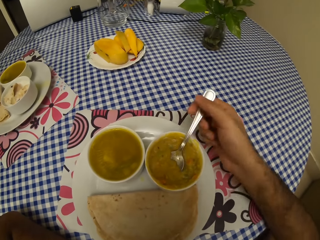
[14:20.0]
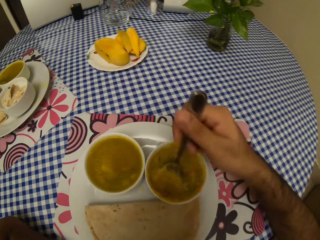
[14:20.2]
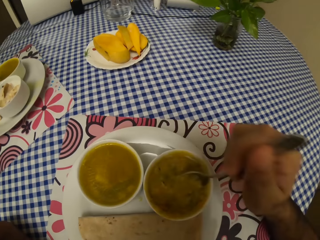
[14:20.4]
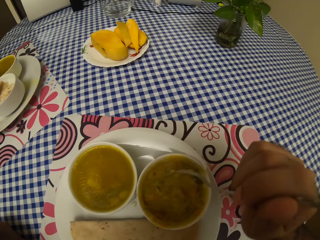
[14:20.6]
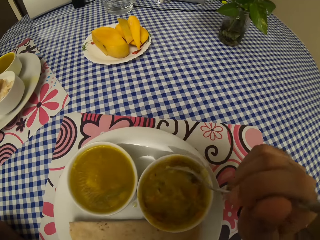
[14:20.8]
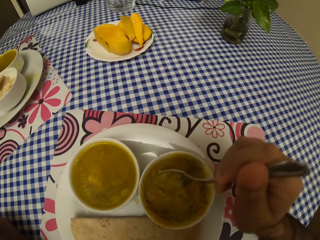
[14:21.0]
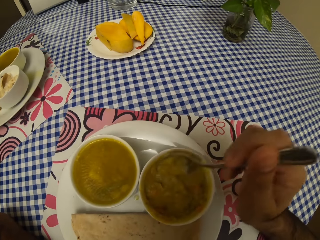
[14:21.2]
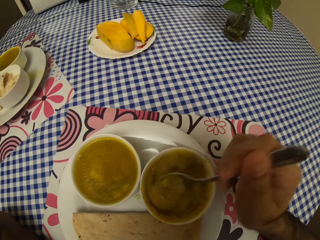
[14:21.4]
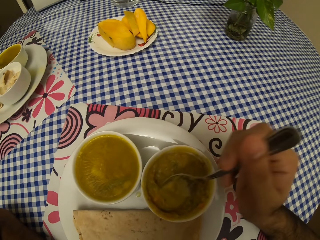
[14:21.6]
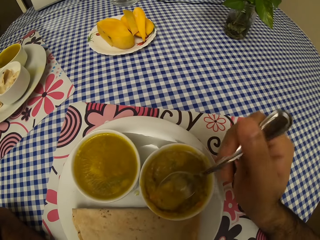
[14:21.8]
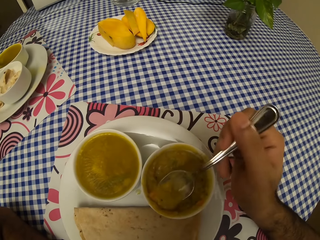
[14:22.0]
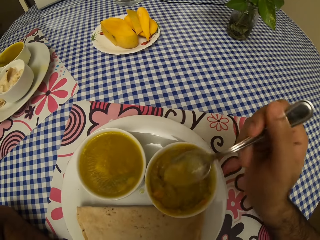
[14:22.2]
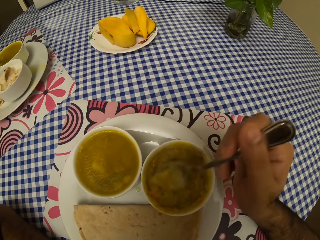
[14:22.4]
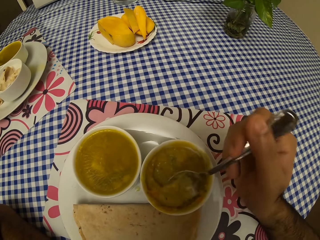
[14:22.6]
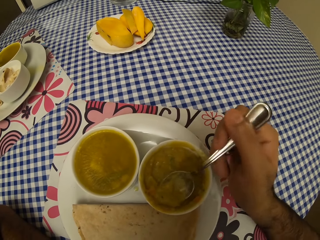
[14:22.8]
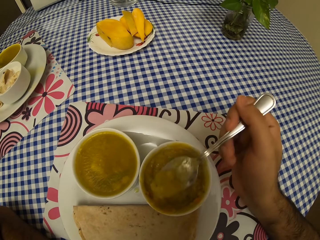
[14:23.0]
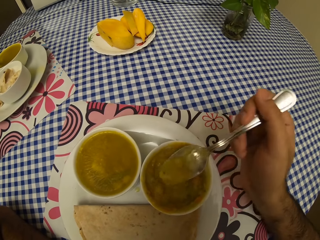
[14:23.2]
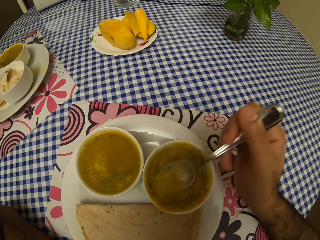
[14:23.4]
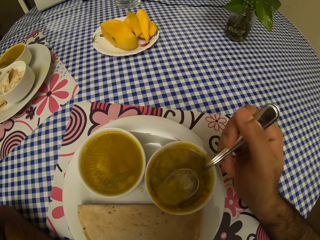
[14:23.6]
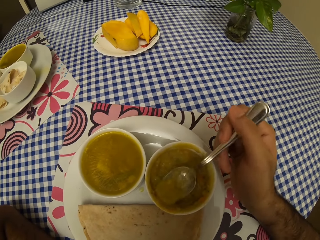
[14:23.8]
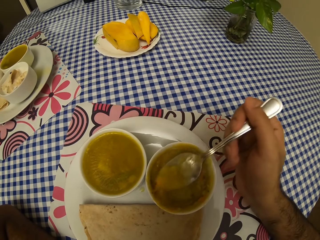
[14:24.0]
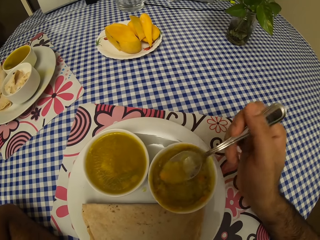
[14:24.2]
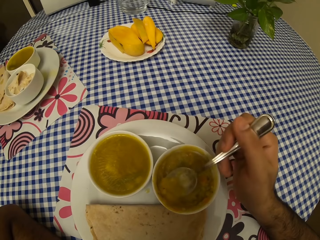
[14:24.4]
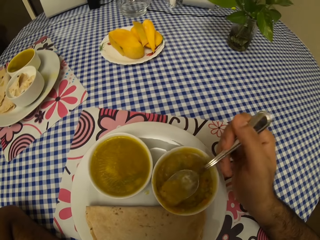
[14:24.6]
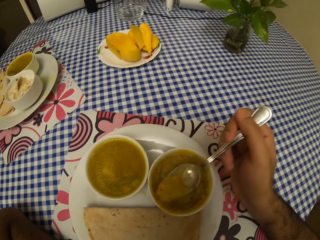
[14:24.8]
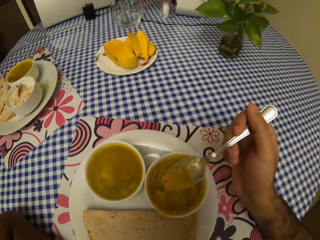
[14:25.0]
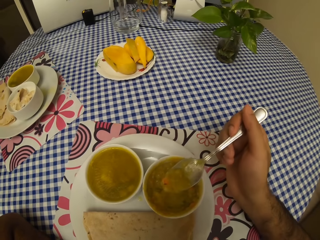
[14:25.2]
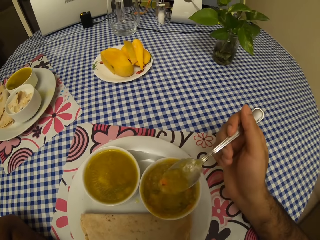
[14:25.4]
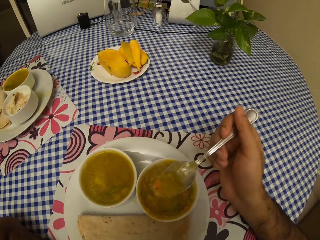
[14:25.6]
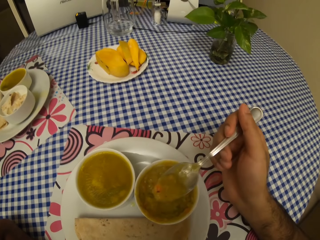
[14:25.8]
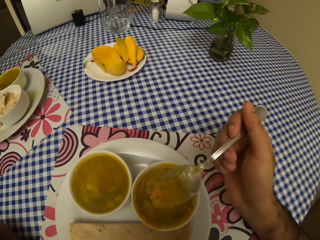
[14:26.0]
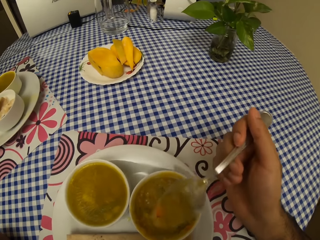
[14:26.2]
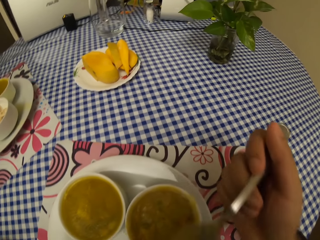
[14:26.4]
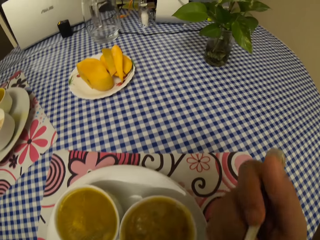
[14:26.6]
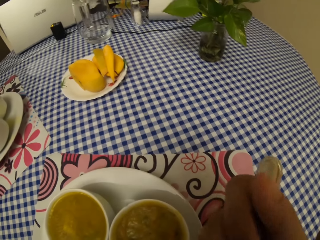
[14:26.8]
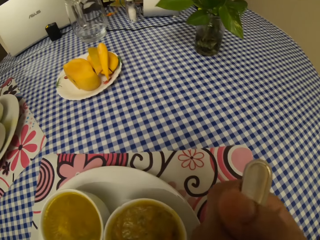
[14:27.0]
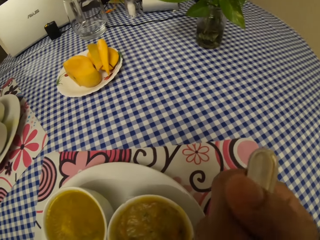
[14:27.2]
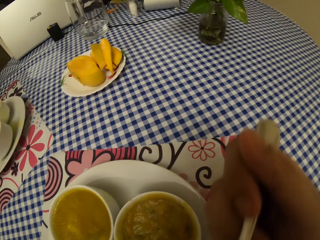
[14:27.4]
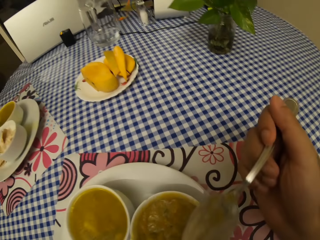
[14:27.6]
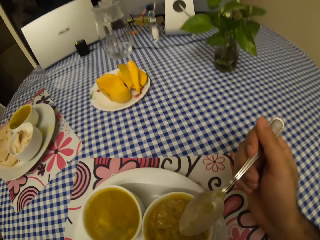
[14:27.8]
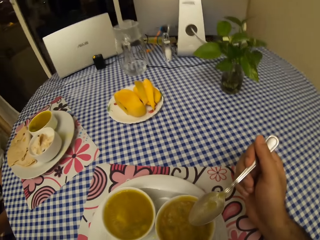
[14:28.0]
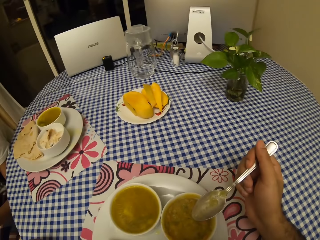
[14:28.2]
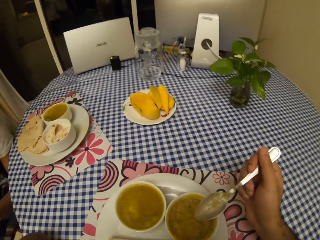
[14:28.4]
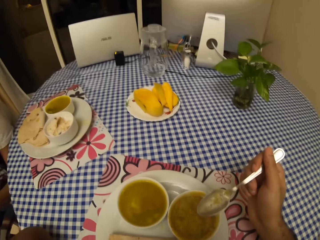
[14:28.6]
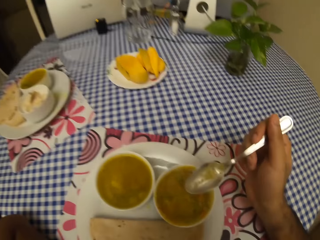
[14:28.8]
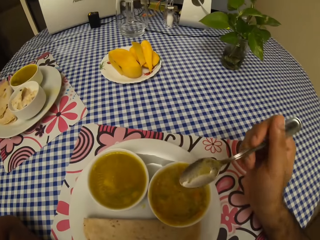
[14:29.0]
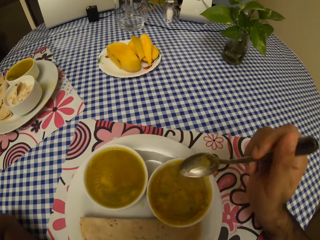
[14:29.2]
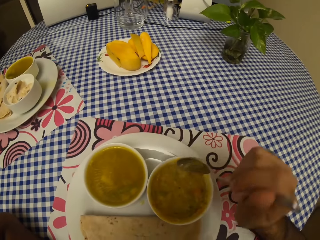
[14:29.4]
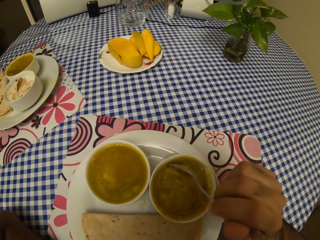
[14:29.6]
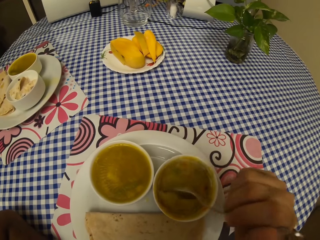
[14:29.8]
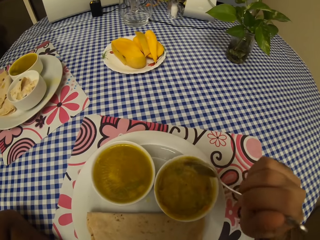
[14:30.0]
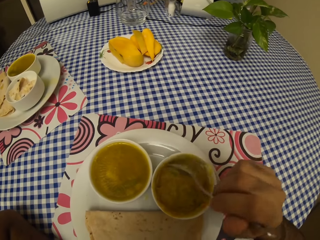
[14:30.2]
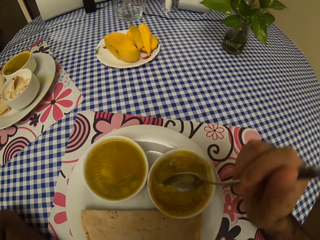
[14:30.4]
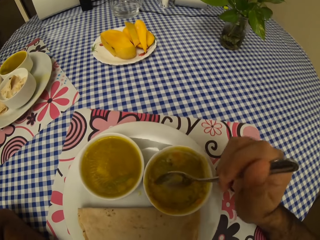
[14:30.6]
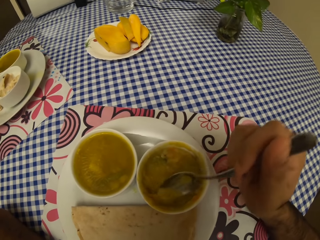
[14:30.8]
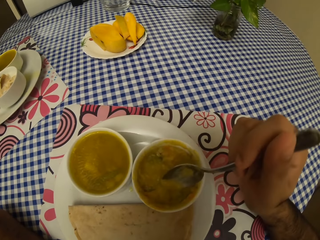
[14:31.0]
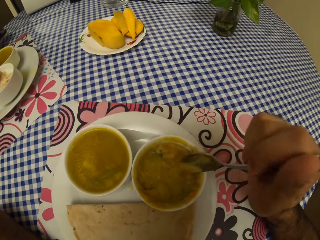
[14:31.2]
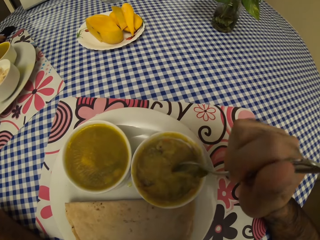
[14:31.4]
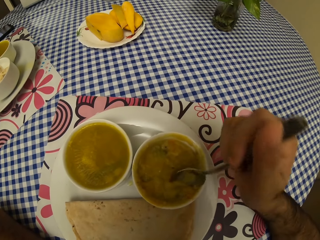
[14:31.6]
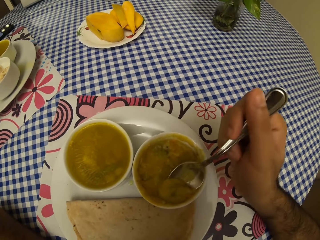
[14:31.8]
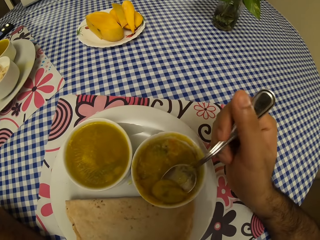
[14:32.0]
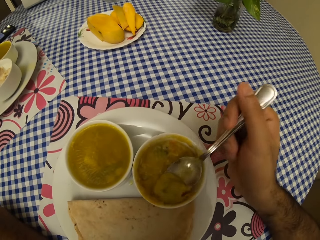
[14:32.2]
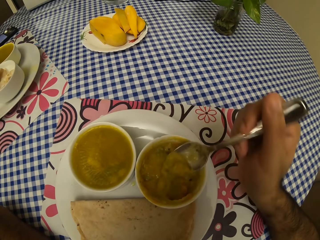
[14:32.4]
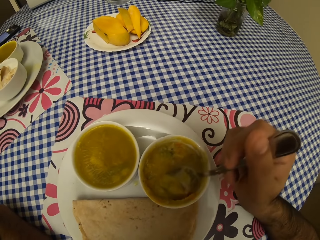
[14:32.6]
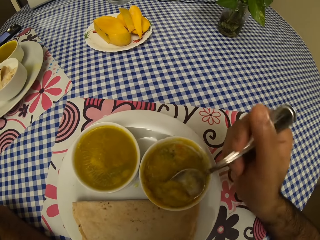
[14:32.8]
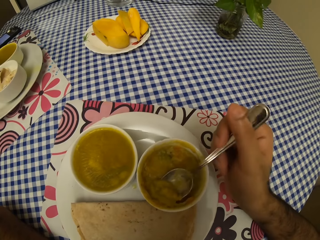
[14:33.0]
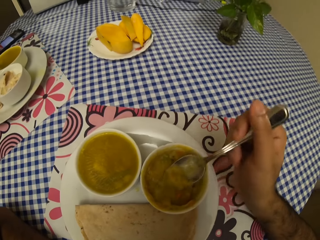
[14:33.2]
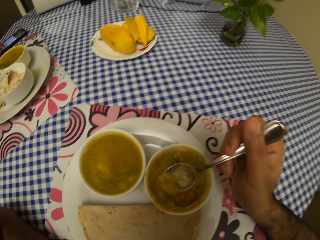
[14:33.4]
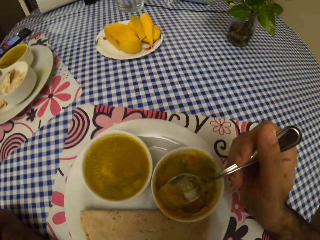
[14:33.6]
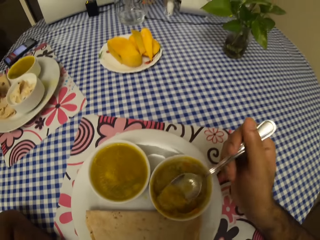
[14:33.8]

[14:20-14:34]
The camera wearer holds the spoon. They eat food. They scoop food from the bowl. They eat with the spoon. They scoop food from the bowl.

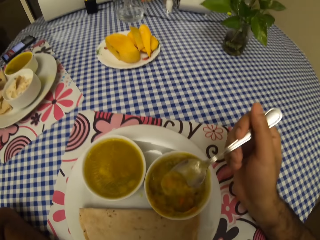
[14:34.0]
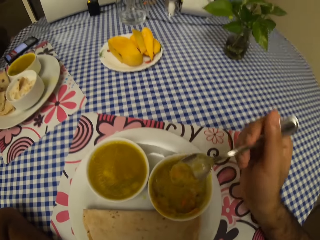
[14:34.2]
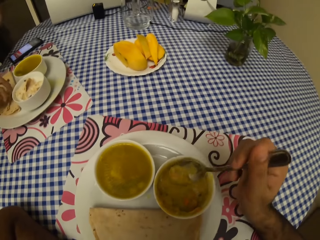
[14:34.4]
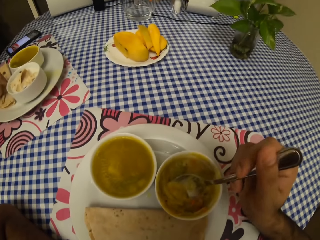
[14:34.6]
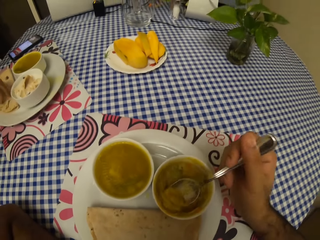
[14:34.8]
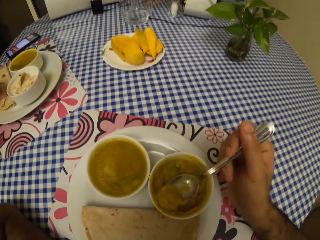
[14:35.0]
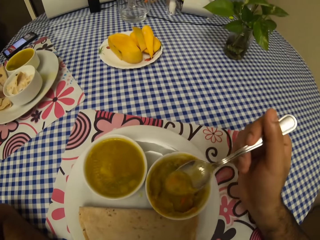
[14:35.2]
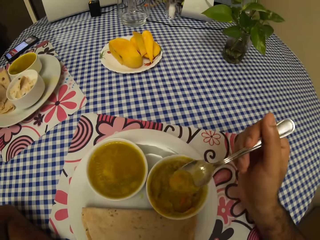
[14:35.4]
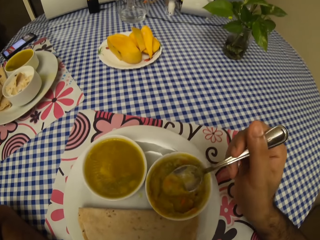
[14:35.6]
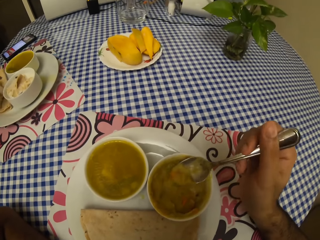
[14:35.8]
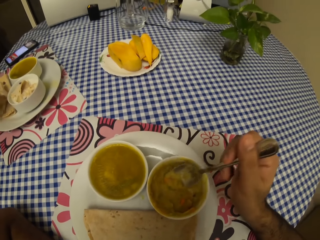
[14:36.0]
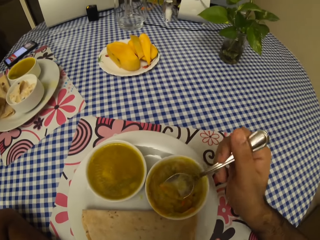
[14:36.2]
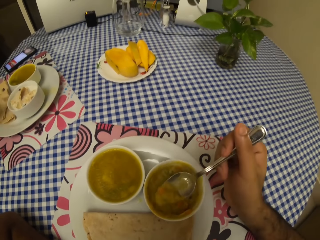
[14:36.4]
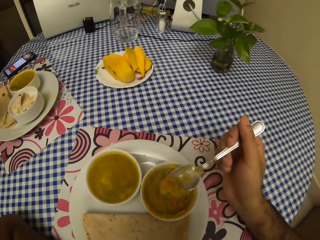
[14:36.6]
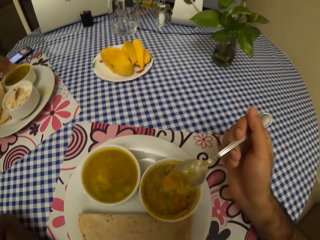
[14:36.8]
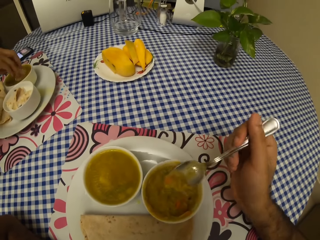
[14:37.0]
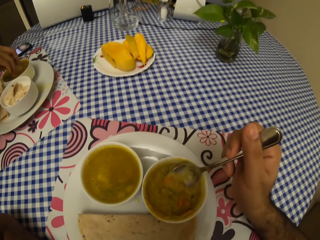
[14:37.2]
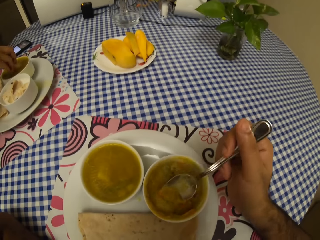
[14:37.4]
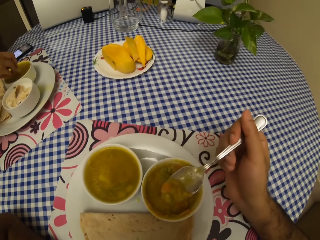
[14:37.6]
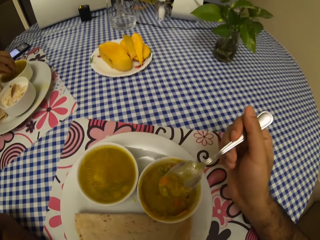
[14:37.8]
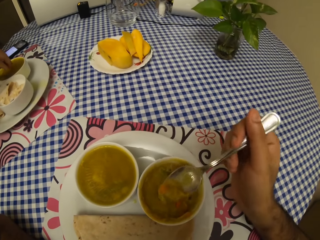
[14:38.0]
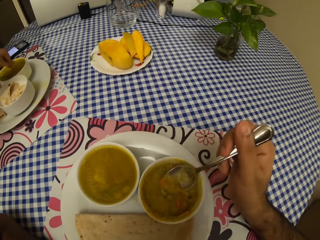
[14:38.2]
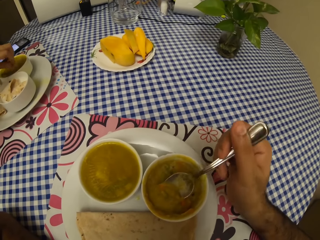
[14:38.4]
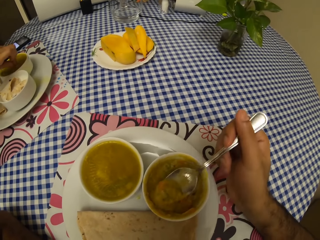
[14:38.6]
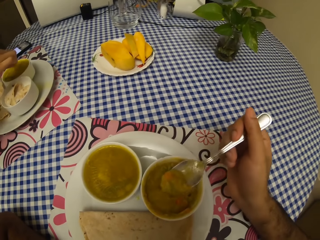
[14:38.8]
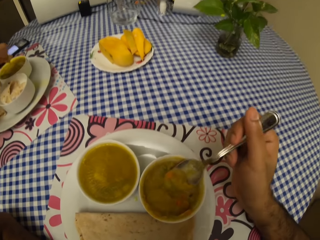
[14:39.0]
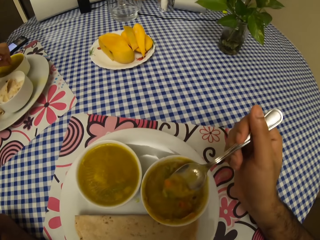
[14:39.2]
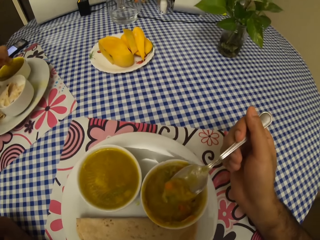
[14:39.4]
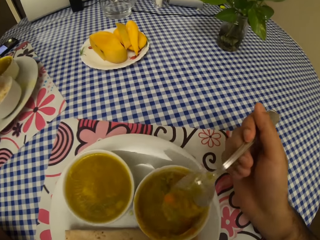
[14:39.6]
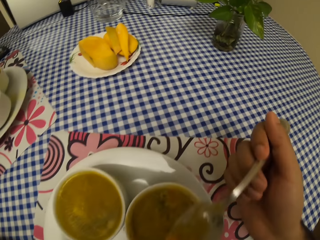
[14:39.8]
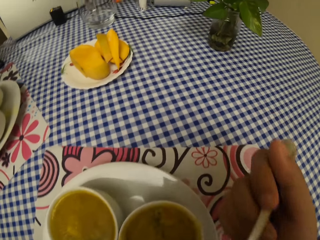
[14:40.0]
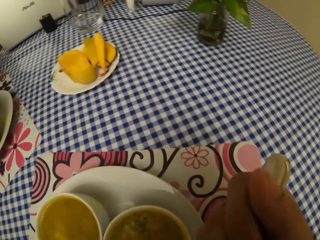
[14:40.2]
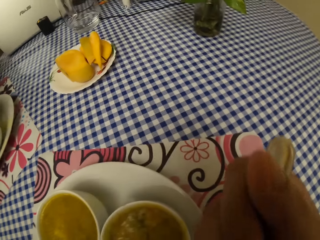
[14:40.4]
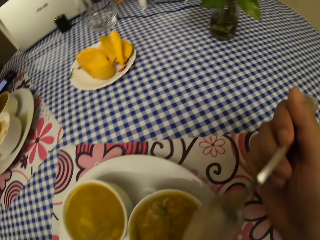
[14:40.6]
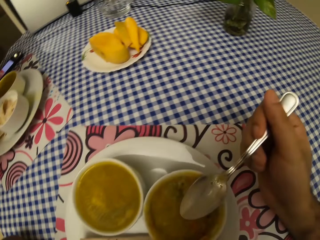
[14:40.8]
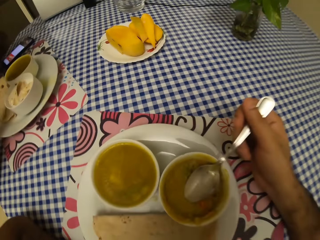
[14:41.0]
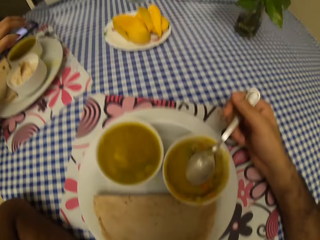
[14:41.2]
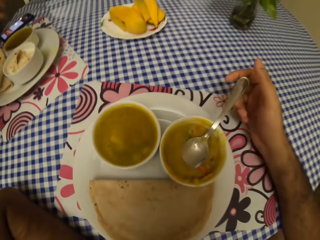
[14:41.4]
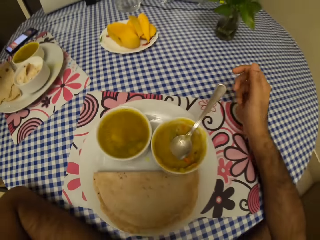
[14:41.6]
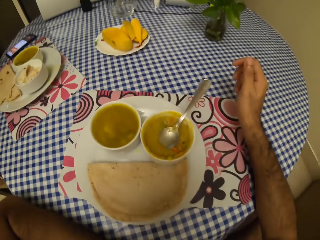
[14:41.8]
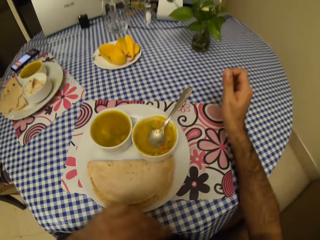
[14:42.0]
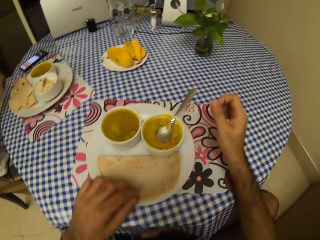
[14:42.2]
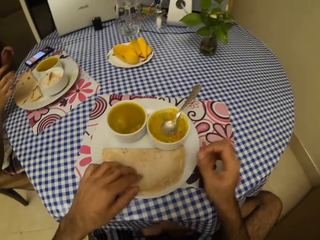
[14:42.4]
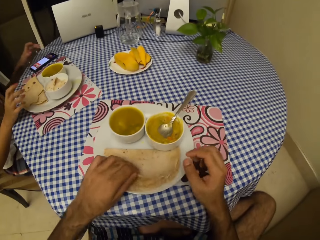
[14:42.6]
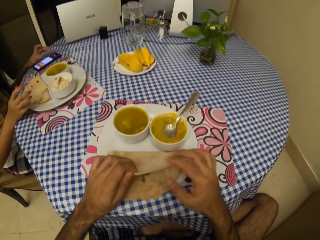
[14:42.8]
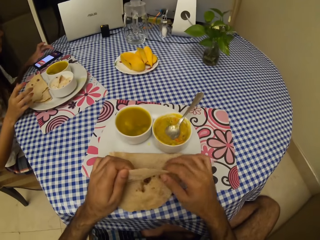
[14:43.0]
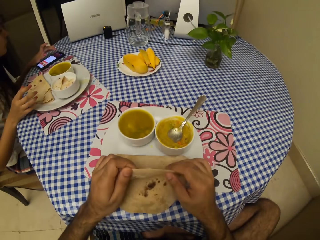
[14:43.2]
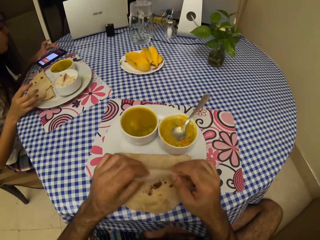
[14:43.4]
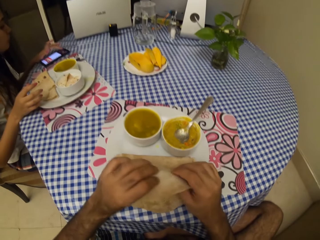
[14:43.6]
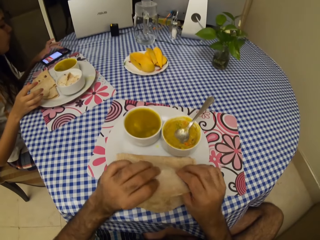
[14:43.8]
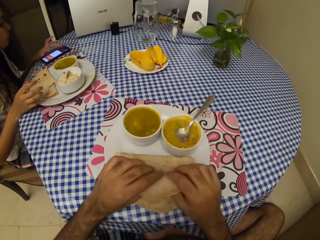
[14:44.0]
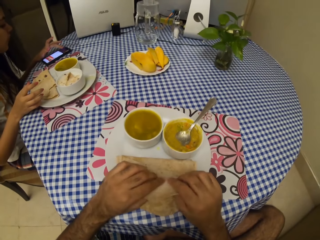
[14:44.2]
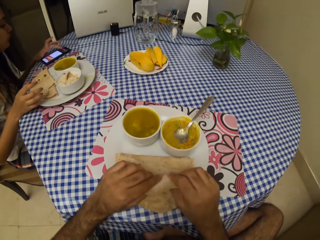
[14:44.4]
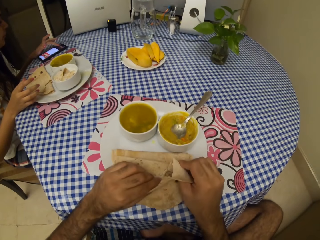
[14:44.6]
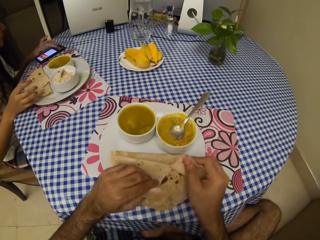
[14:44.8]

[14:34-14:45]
The camera wearer eats with the spoon. They dip the spoon in the bowl. They pick roti. They cut the flatbread.
